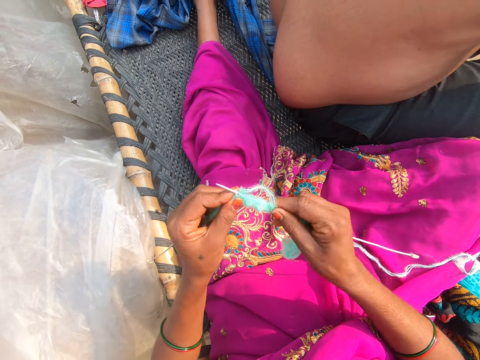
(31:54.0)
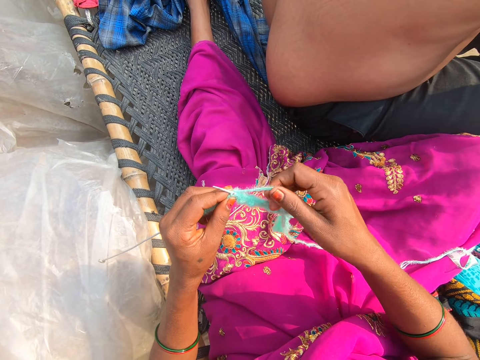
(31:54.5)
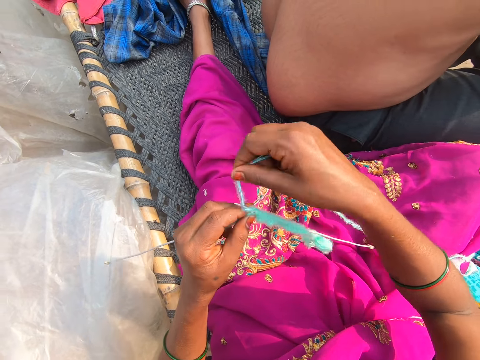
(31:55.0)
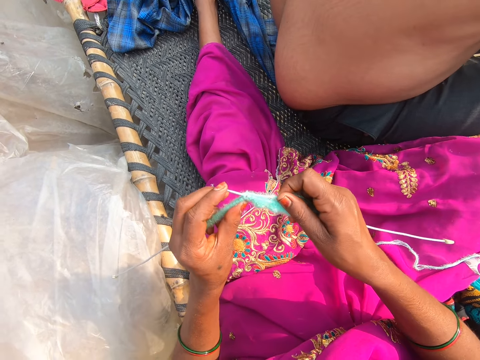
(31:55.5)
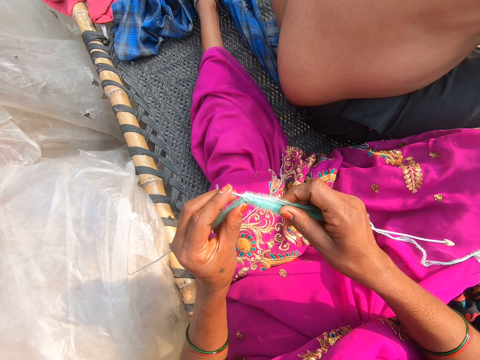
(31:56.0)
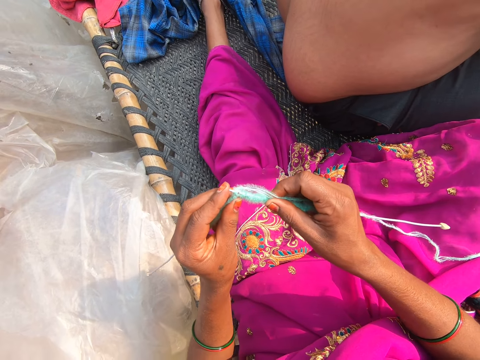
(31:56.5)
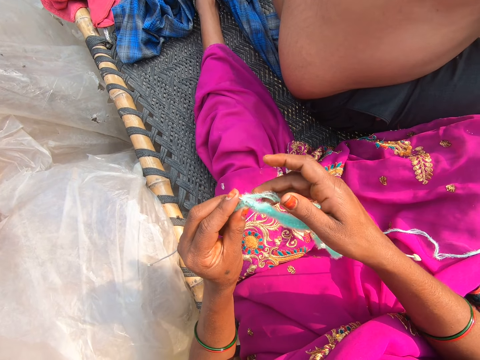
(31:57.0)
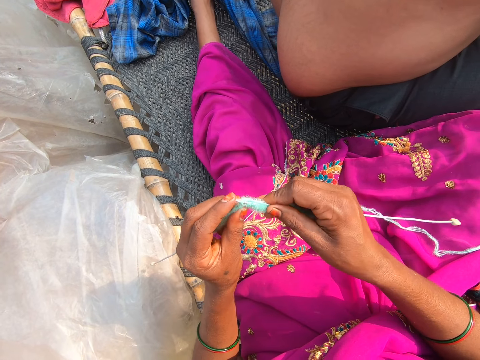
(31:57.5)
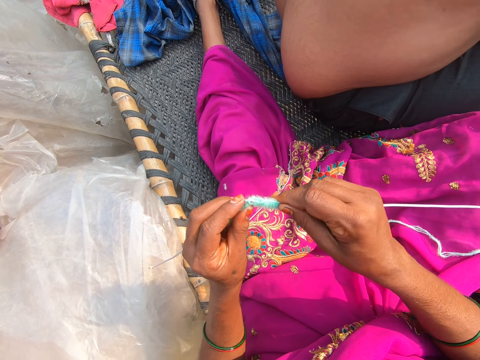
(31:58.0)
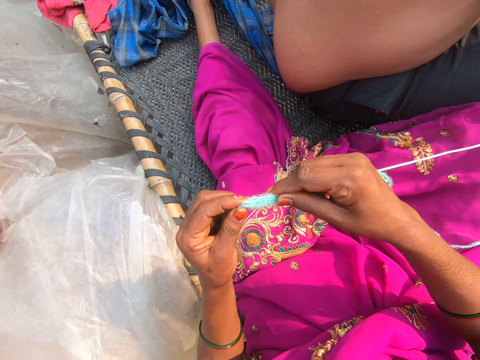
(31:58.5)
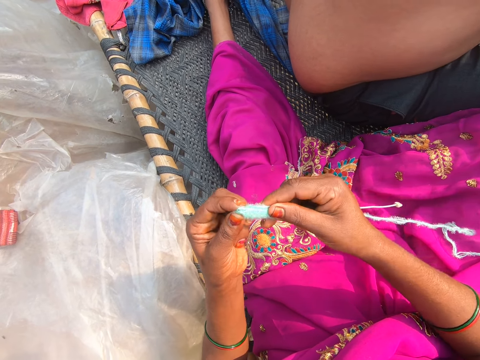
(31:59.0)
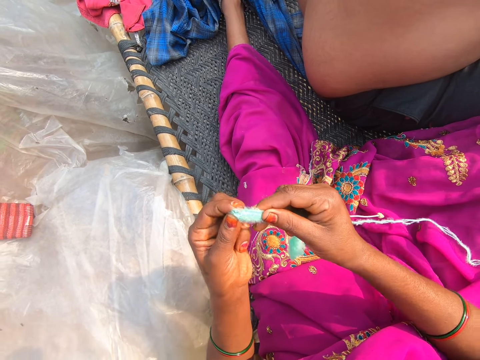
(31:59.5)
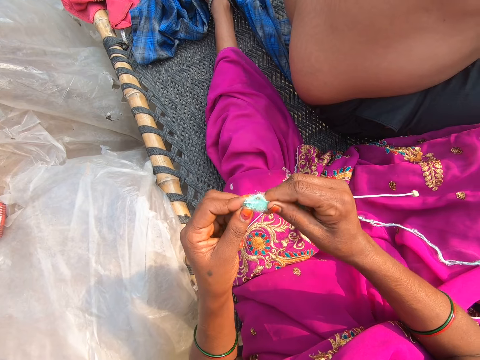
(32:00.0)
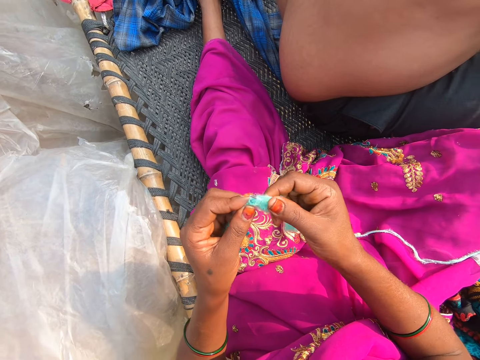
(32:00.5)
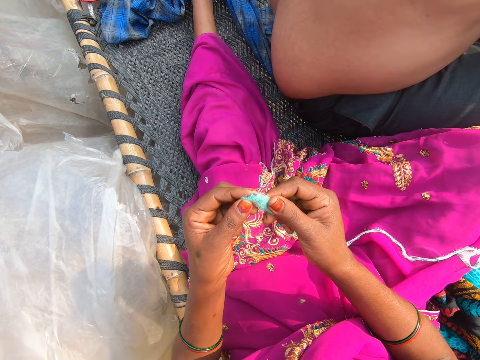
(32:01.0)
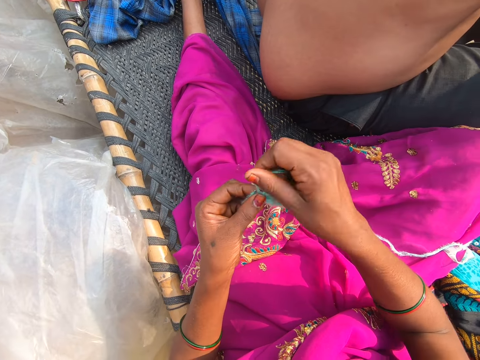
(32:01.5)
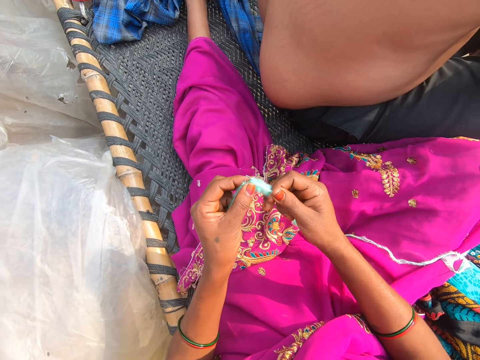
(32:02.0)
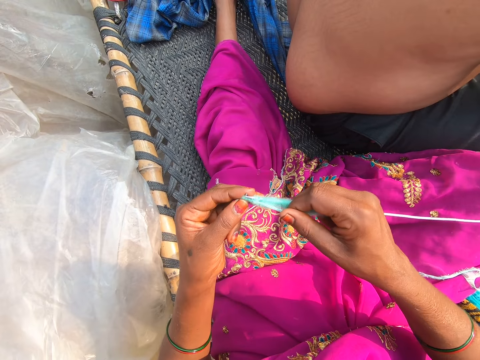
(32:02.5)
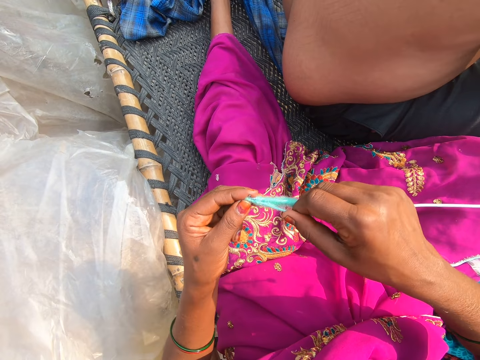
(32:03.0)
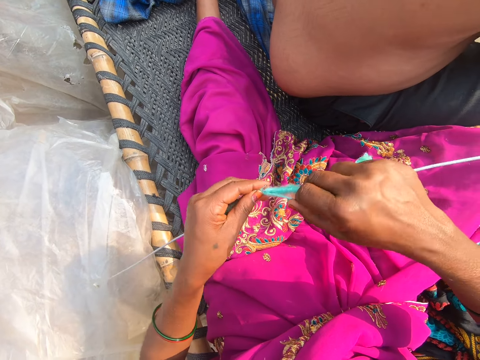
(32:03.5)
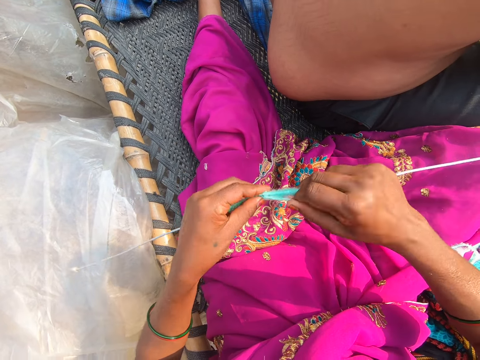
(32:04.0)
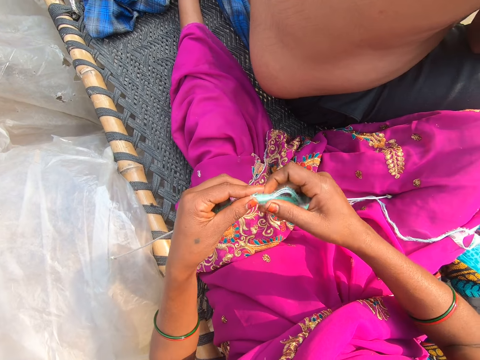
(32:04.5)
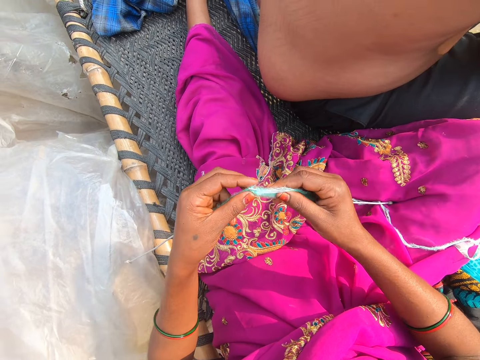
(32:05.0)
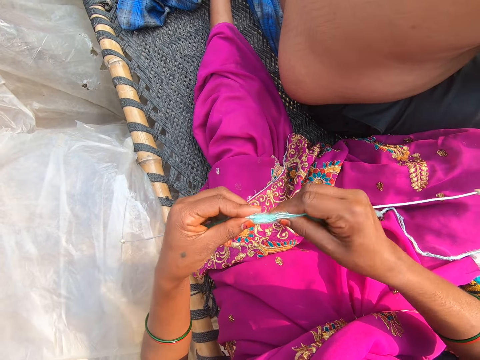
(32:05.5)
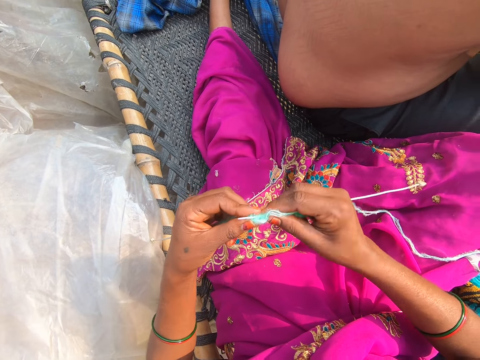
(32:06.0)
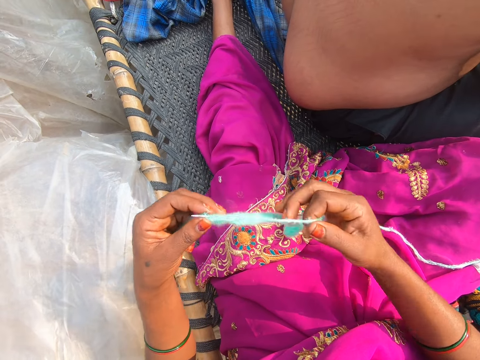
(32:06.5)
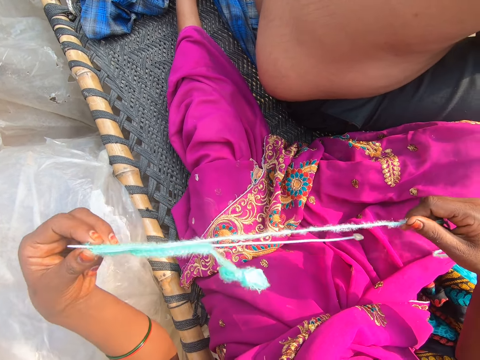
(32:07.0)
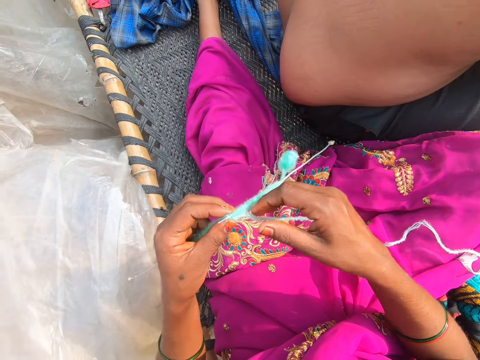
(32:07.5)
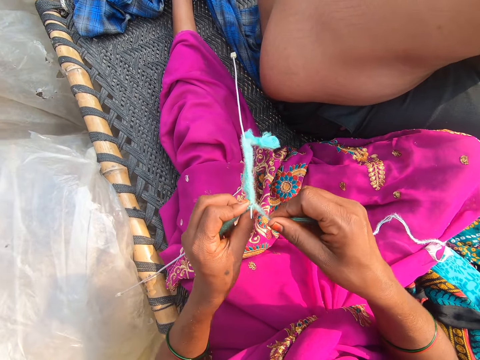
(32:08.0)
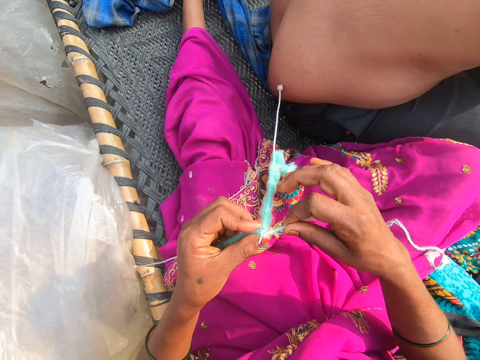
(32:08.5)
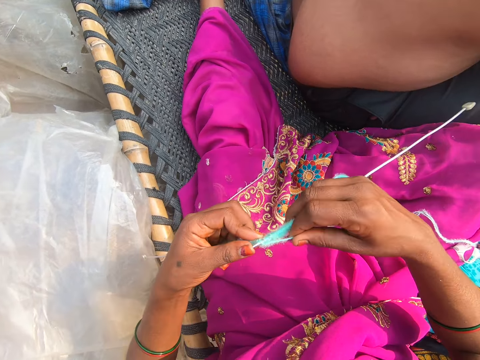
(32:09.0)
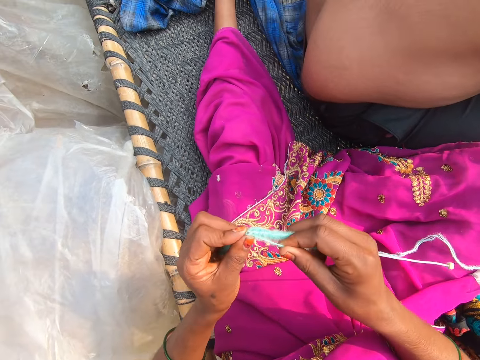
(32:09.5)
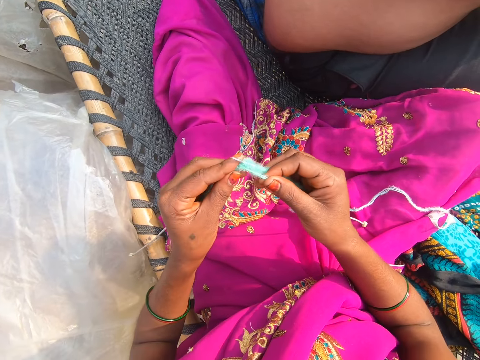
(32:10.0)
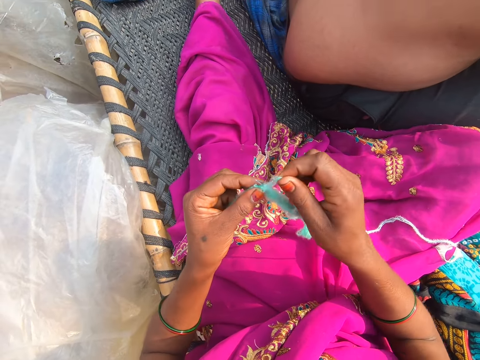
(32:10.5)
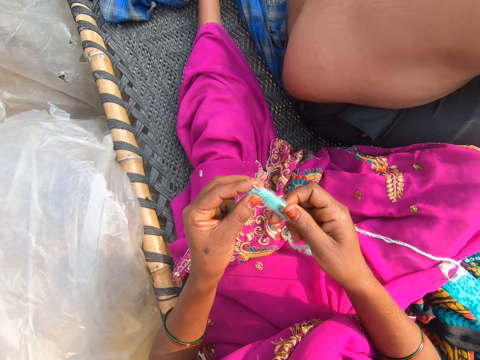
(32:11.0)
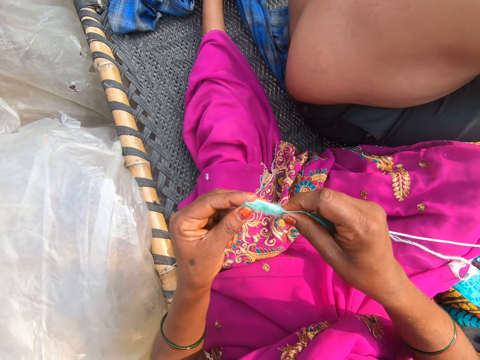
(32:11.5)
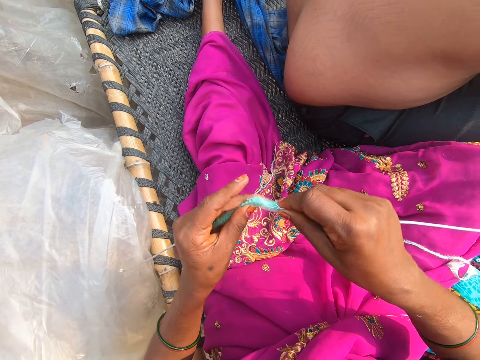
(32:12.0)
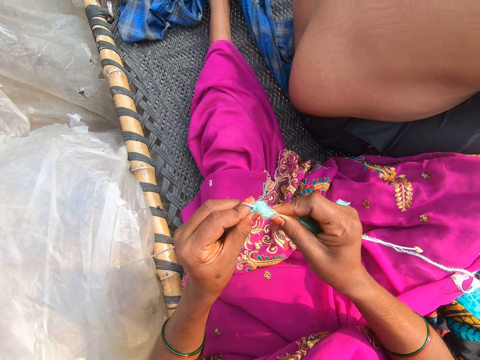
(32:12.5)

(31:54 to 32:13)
The camera wearer pulls the thread. They knit.

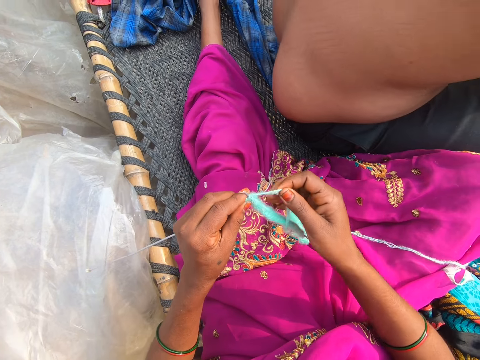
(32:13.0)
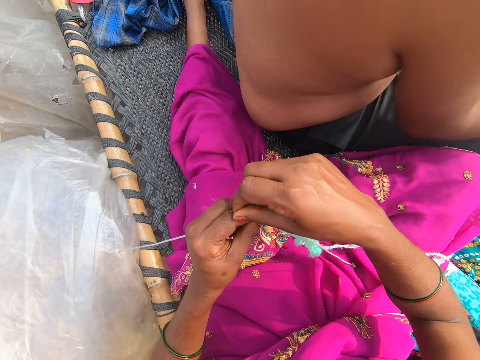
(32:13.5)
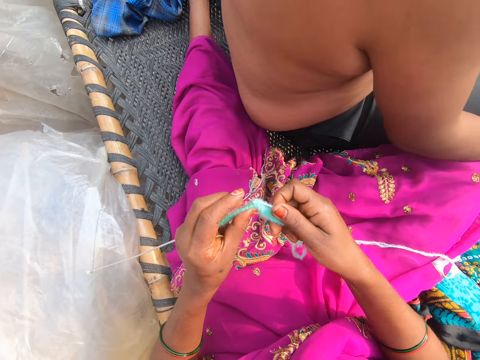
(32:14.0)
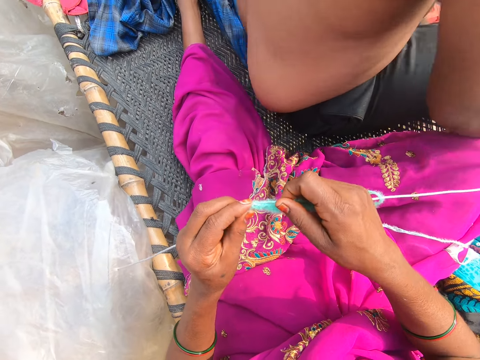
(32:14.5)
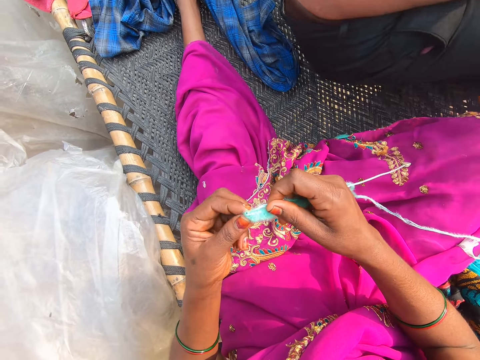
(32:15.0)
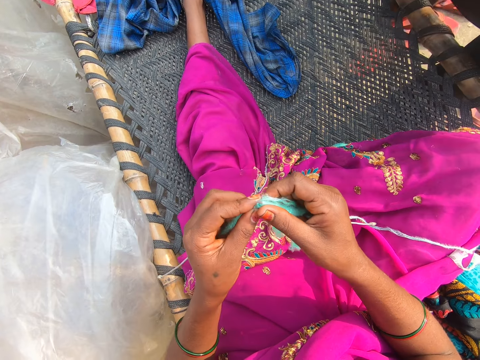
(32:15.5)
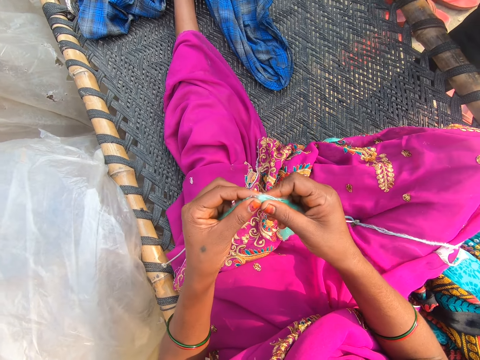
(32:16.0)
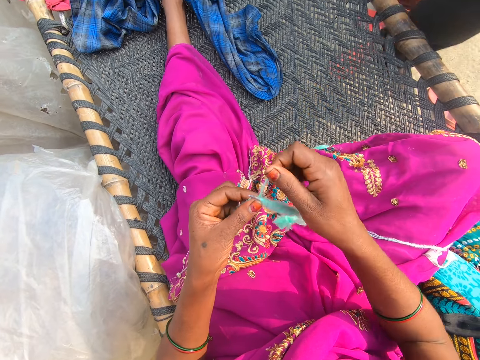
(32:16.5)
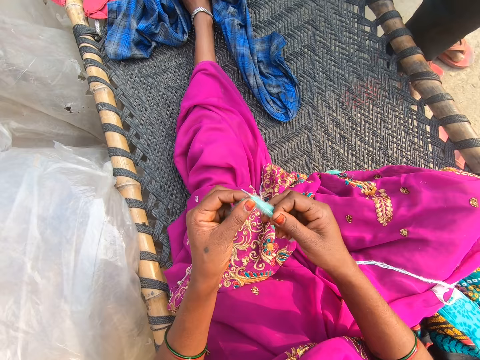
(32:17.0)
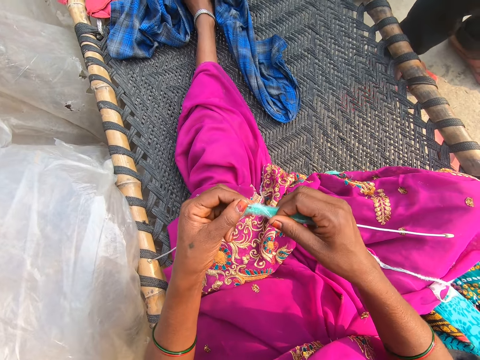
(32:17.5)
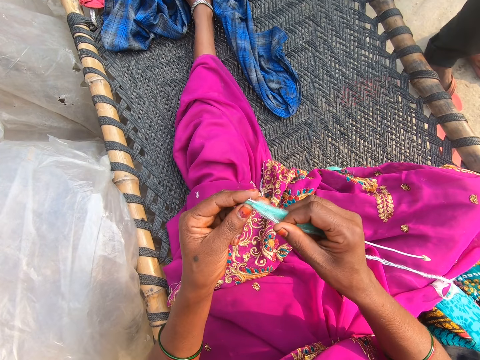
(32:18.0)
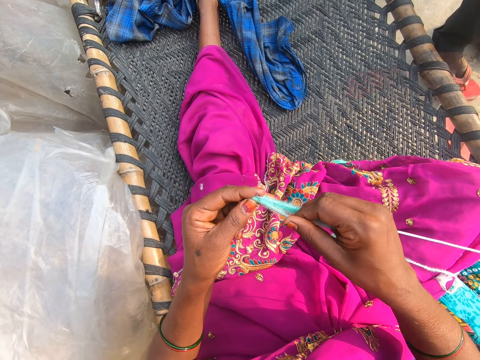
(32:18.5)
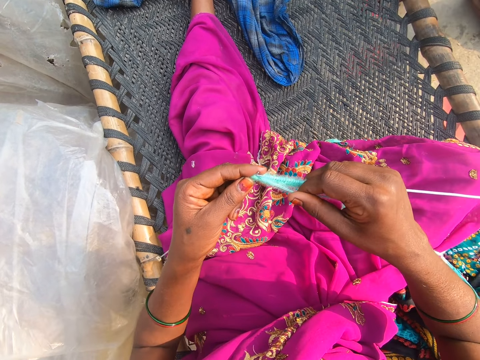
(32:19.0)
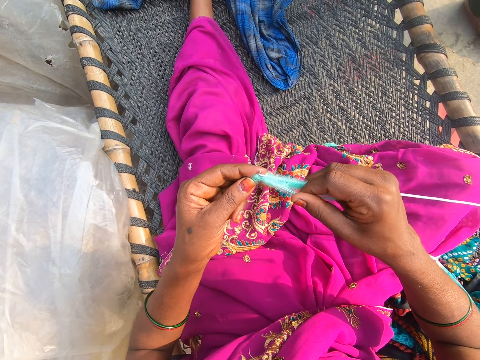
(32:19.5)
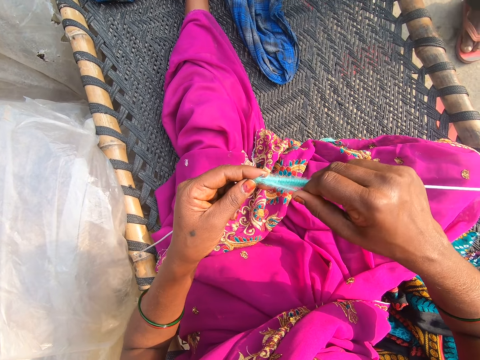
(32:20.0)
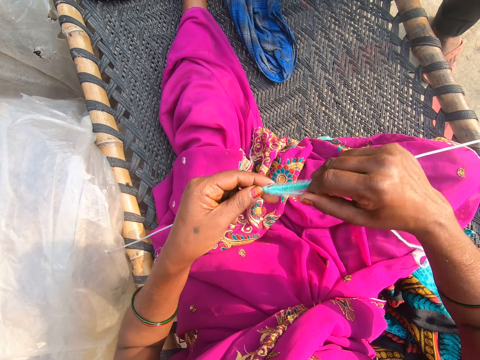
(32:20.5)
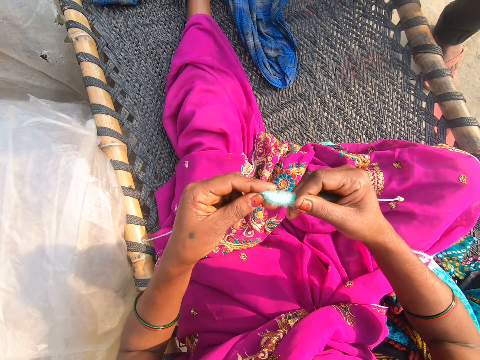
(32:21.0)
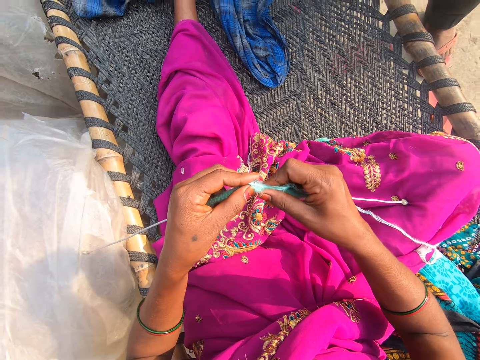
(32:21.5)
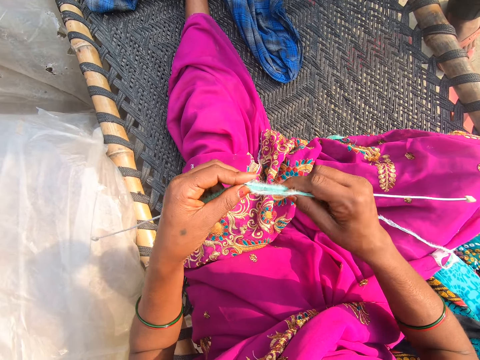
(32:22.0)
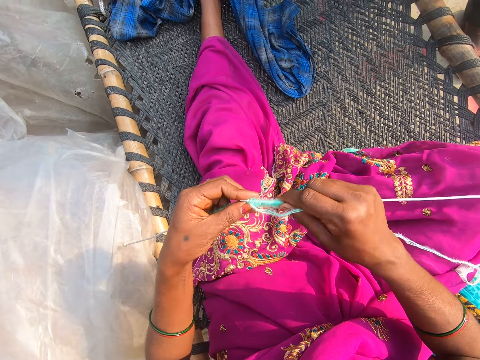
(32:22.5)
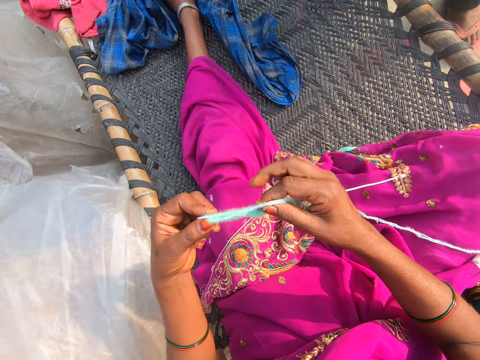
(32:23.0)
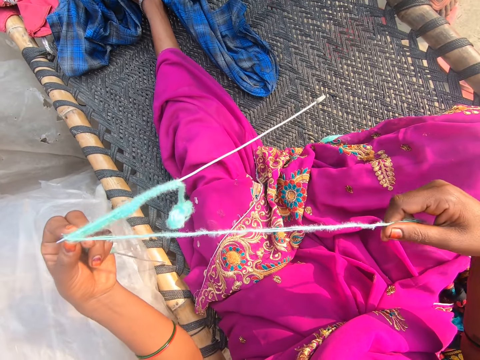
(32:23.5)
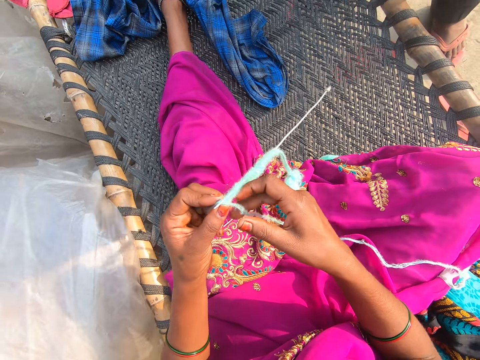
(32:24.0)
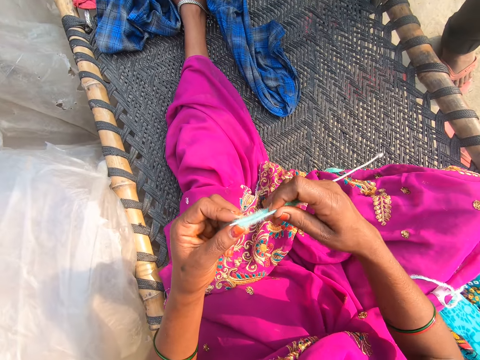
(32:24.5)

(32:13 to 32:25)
The camera wearer converses with a person. They pull the thread.
